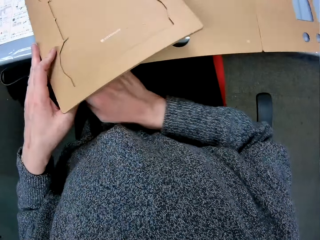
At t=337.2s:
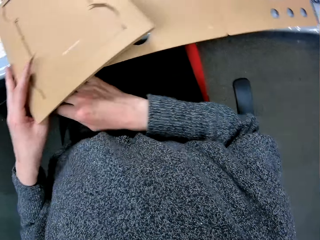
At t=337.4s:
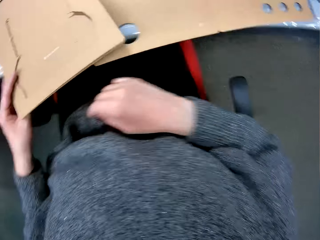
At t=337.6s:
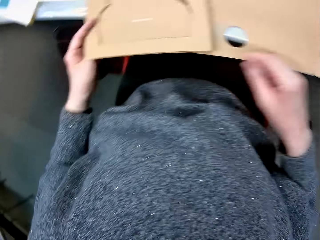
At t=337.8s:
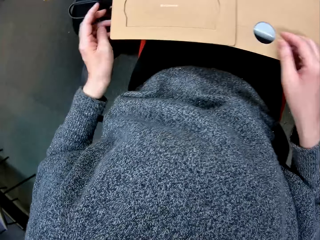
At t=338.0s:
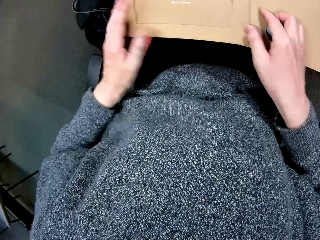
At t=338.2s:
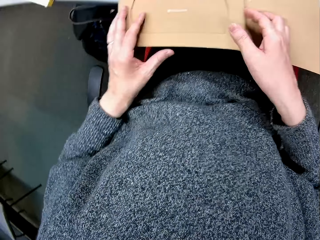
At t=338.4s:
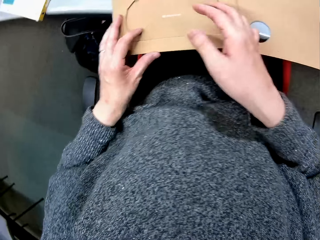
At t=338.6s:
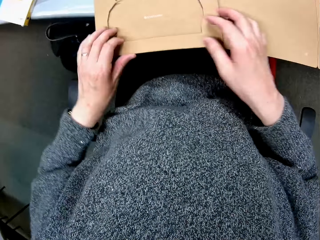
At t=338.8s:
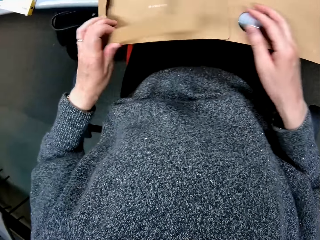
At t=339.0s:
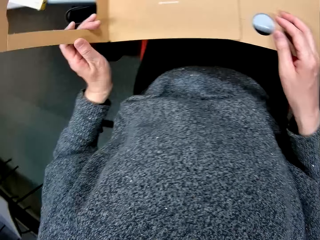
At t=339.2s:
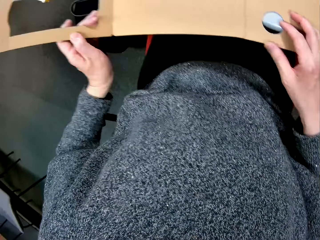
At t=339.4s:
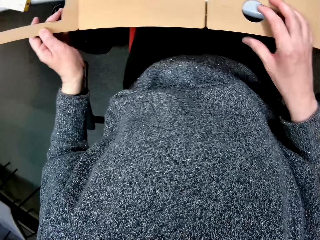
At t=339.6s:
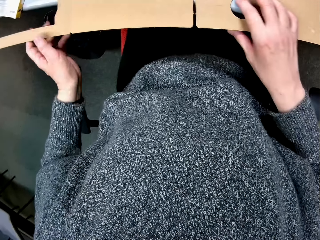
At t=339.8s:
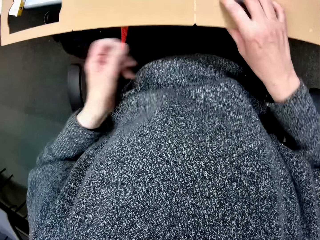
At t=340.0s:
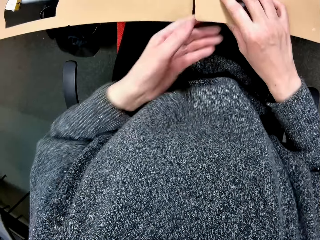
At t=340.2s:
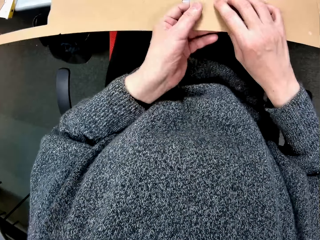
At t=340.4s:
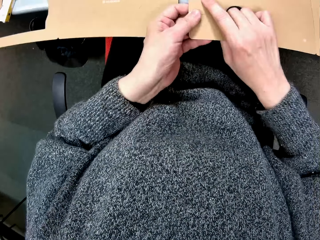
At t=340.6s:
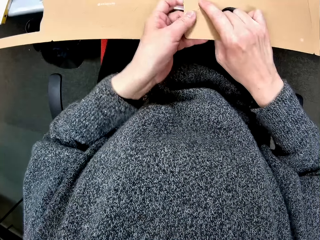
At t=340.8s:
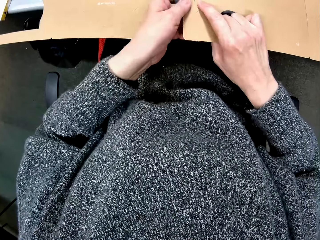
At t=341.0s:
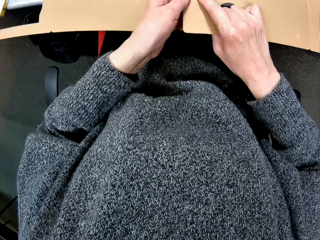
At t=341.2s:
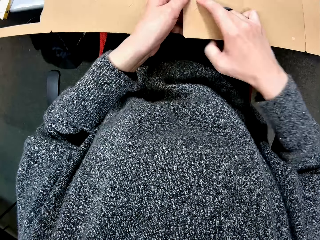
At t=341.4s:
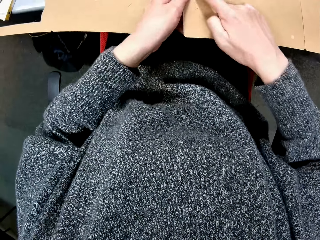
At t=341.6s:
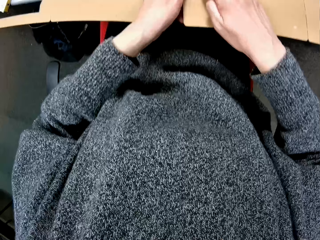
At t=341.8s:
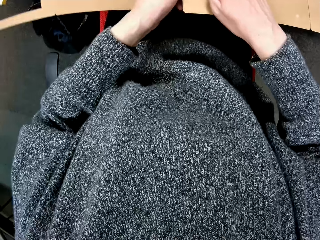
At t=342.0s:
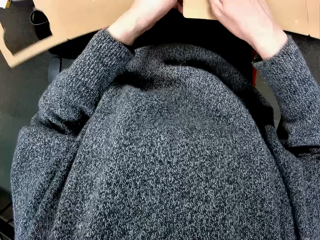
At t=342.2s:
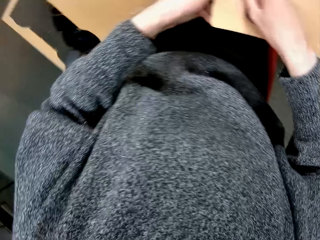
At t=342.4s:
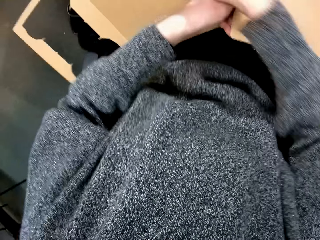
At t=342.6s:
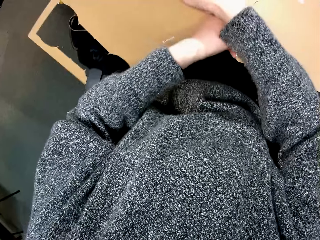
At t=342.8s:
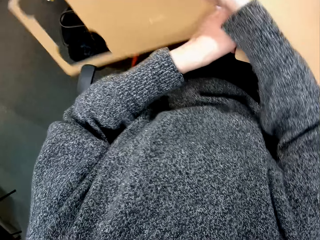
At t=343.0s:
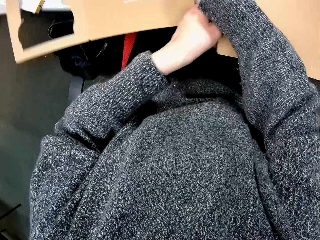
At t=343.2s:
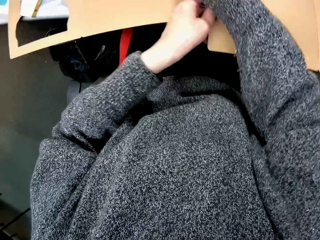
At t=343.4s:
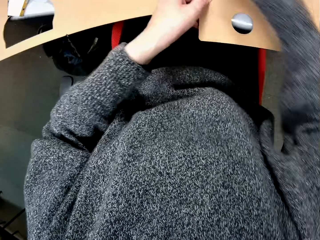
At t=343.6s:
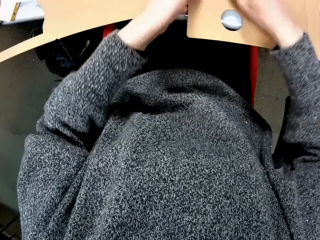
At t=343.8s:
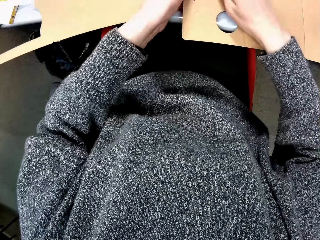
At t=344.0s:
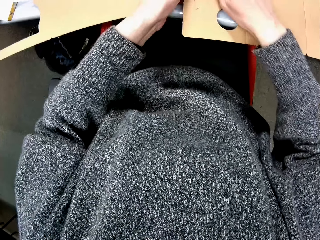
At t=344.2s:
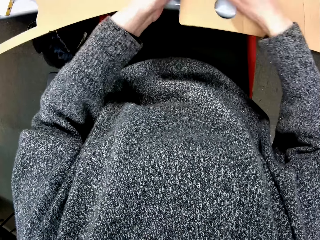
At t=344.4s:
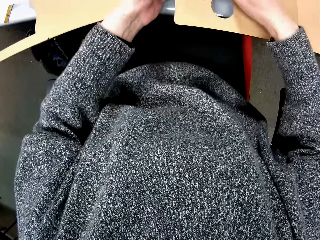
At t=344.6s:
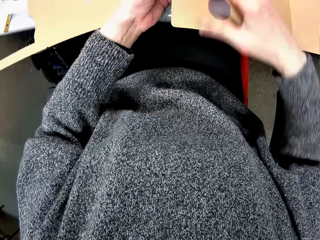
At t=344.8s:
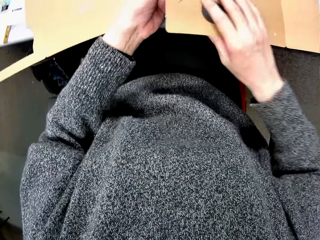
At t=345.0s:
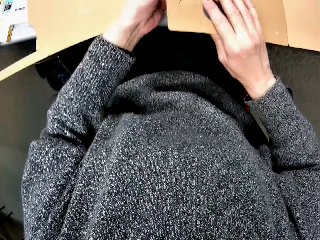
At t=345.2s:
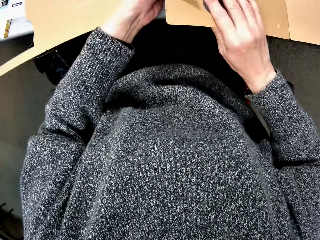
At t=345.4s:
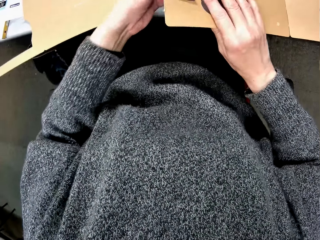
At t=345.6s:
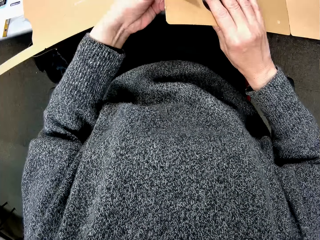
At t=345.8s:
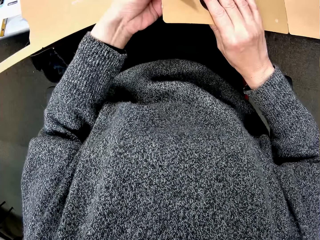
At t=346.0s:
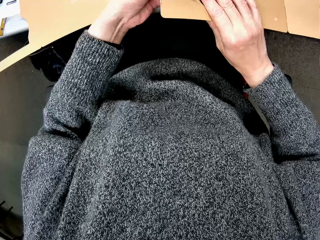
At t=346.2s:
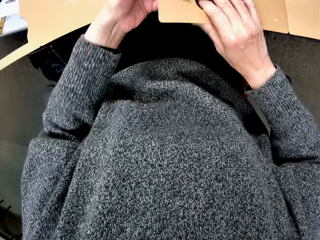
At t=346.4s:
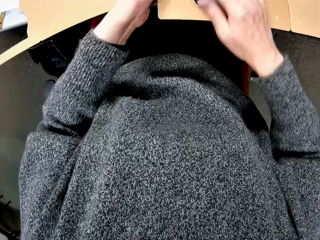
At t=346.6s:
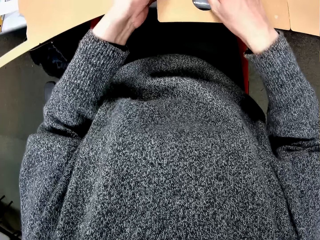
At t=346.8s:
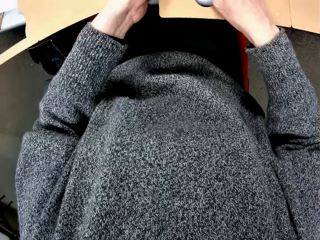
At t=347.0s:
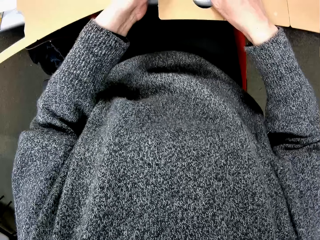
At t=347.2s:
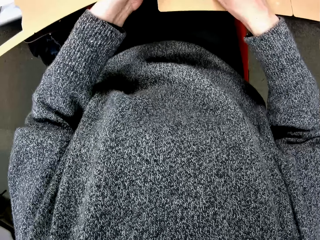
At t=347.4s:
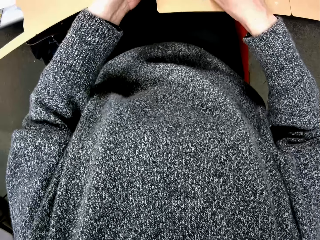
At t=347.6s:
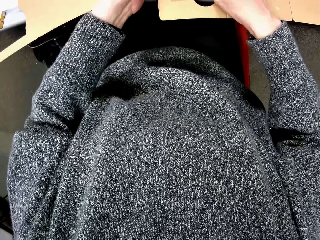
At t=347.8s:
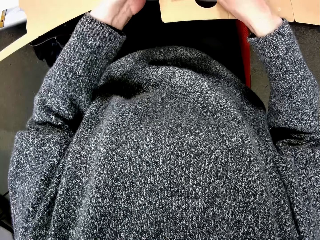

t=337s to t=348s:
The camera wearer adjusts the carton. They drop the carton. They open the cardboard. They lift the carton cover. They make a hole in the carton. They remove a piece of the cardboard. They move the carton. They continue to make a hole in the carton.

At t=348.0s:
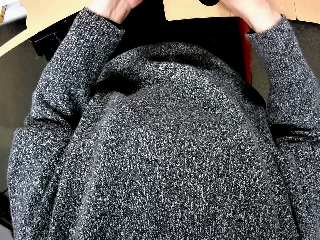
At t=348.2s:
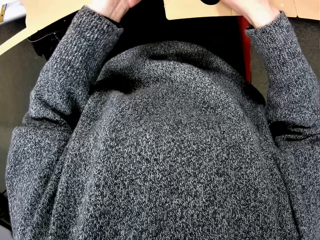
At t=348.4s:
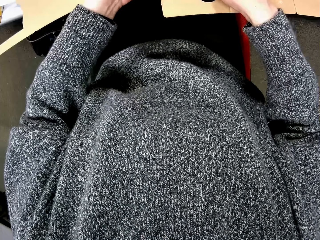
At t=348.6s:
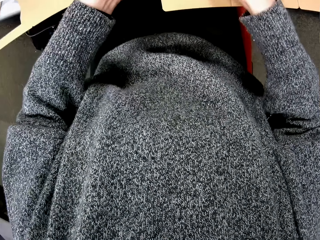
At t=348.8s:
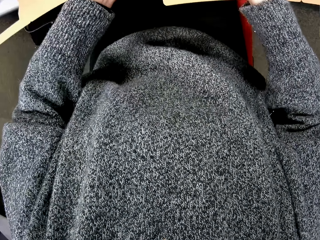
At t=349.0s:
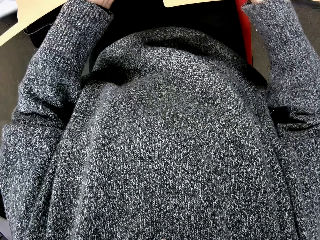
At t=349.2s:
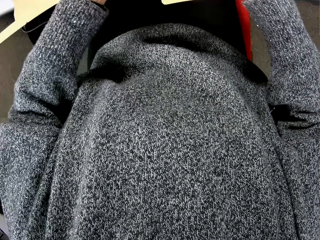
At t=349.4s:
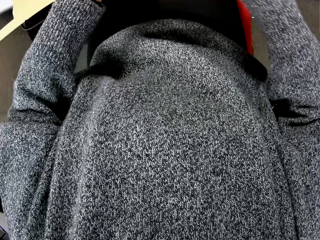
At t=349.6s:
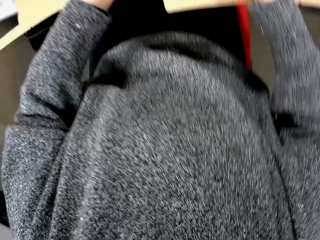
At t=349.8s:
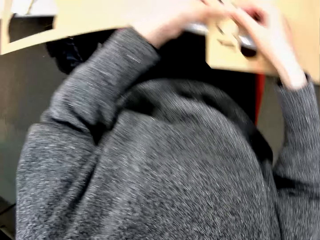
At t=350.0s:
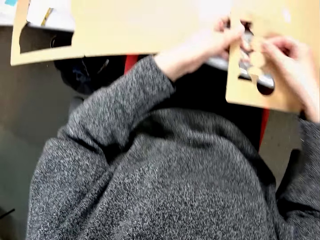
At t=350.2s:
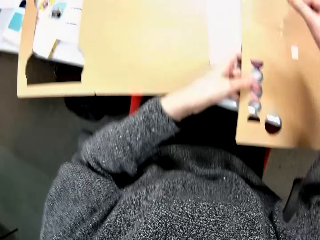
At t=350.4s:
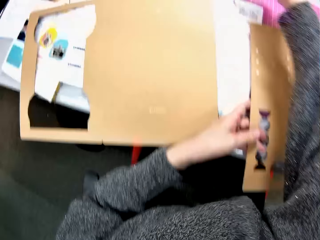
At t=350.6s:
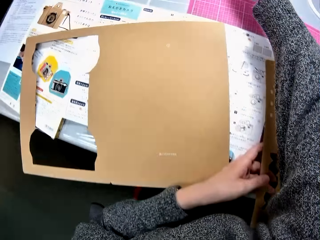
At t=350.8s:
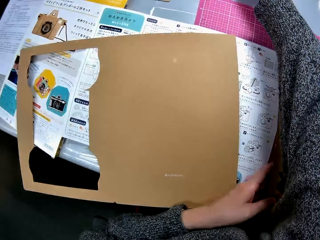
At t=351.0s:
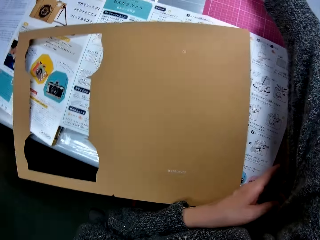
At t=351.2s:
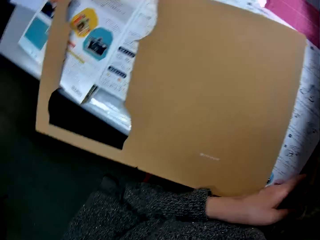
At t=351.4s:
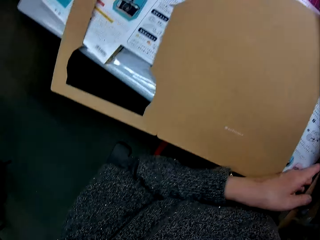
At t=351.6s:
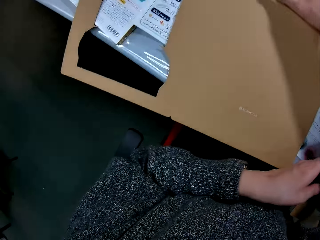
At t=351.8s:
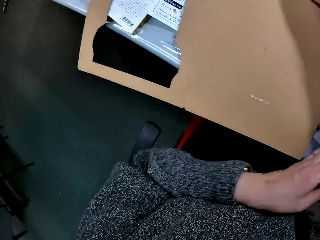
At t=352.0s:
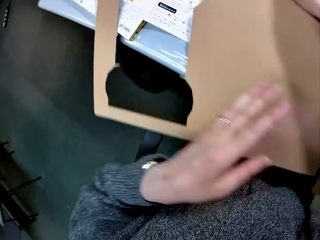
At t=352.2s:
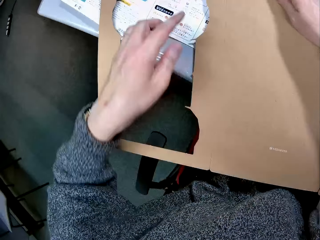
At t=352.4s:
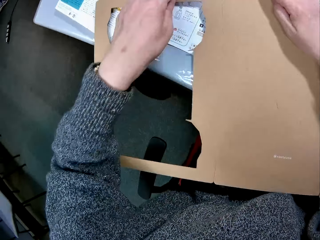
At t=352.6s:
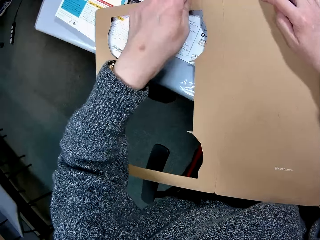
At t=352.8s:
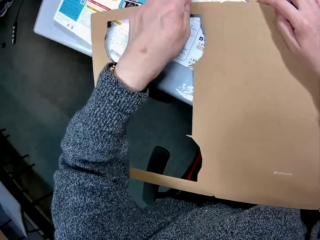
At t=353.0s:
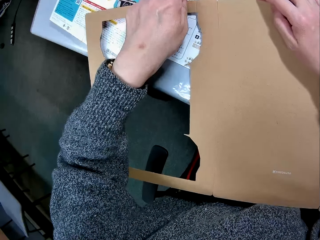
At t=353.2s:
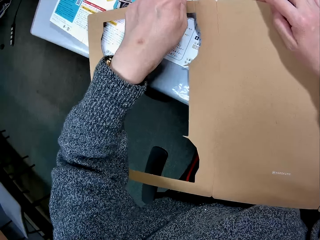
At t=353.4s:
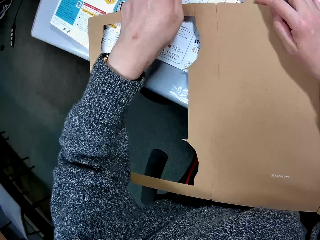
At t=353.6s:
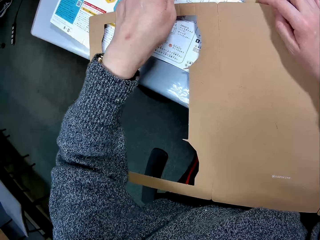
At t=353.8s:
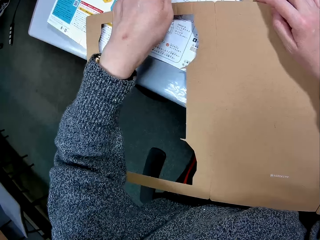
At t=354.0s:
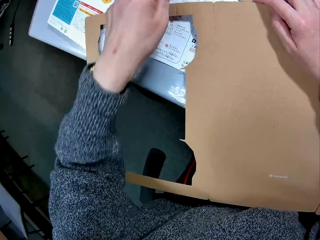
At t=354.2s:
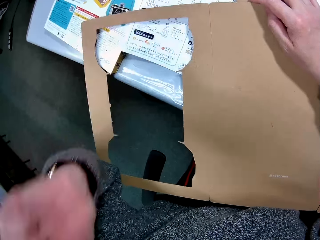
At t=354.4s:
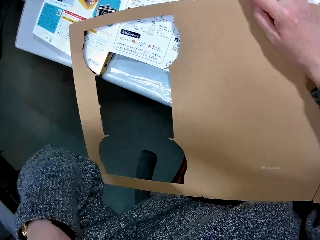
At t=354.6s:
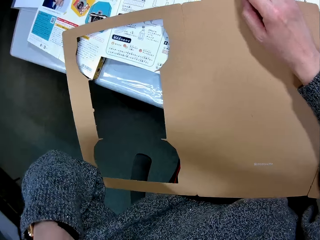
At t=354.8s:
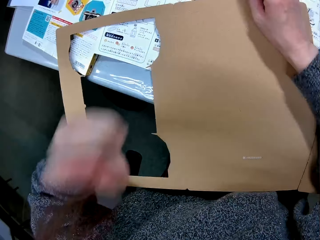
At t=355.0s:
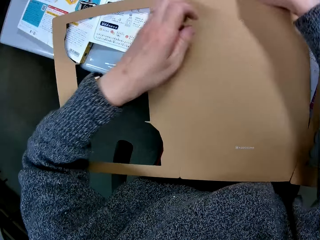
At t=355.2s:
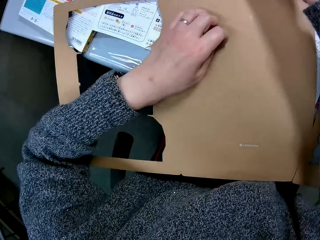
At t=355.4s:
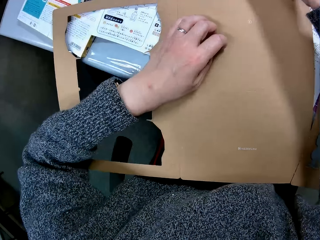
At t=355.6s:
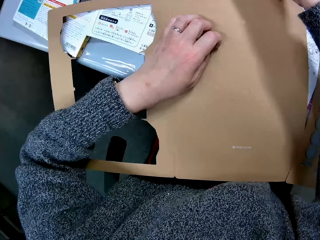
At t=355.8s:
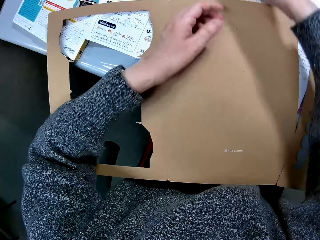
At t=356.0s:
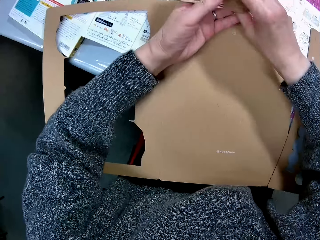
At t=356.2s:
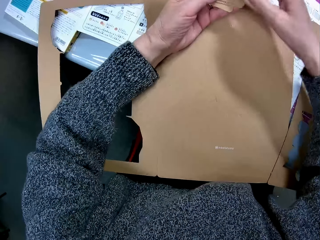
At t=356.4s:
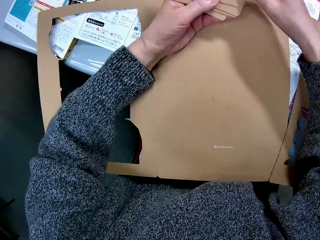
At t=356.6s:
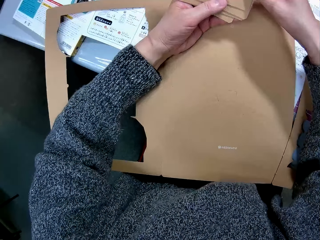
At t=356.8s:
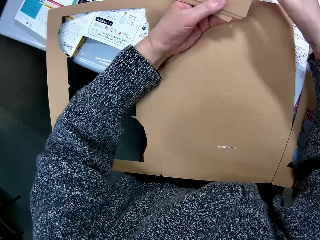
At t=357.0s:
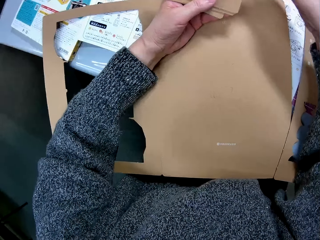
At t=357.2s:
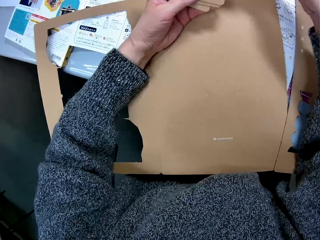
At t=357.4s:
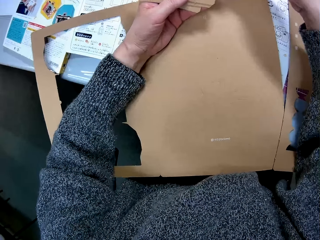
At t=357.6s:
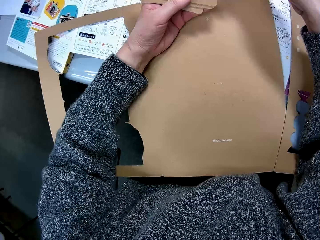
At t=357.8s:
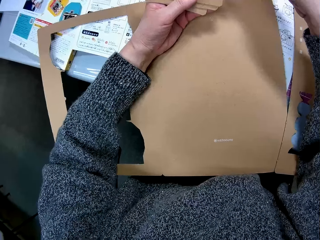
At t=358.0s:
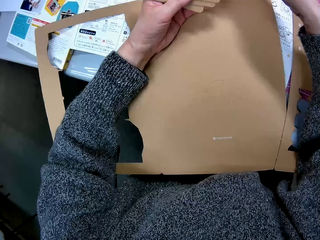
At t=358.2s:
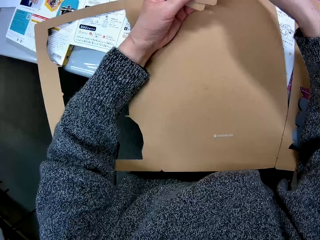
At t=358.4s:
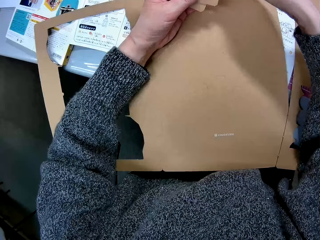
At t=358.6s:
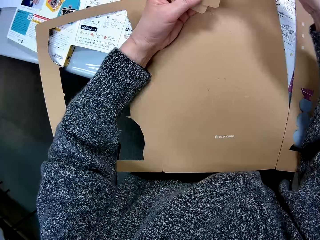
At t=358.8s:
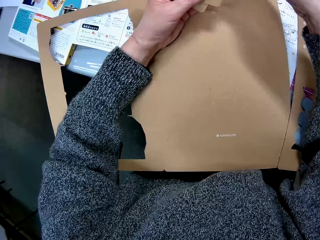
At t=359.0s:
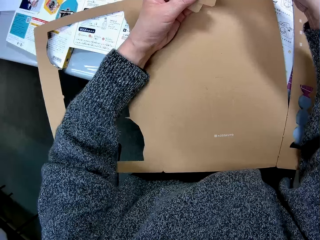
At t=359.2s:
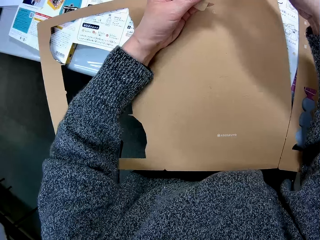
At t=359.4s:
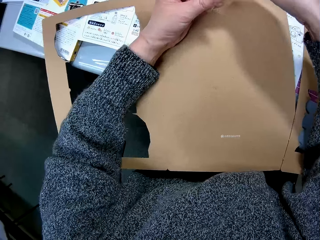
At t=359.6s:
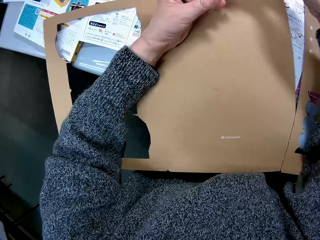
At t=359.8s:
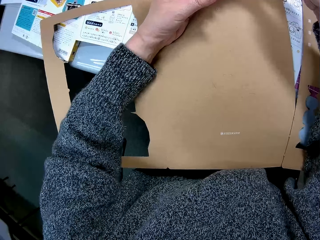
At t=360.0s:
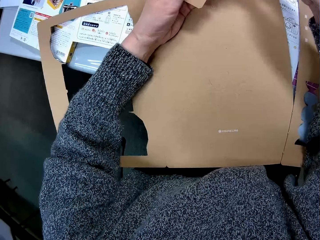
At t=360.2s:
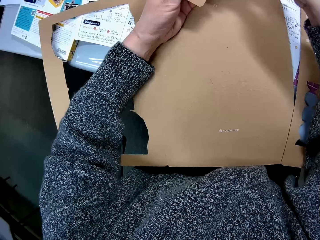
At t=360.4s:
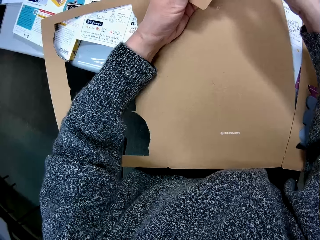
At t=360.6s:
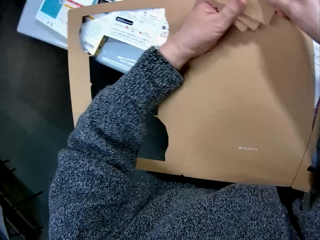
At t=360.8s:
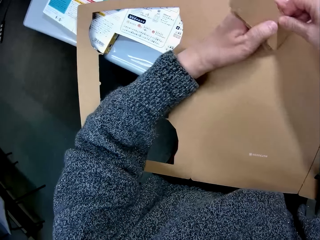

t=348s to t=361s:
The camera wearer removes the piece of carton. She puts the piece of the cardboard down. She moves the carton. She points to the manual. She touches her head. She drops her hand. She picks up some cut out pieces of cardboard. She shuffles the cut out pieces of carton. She counts the pieces of cardboard.
